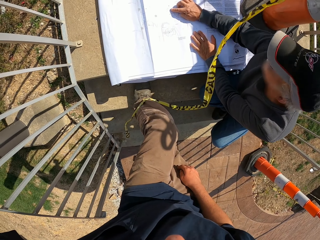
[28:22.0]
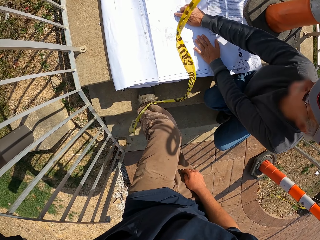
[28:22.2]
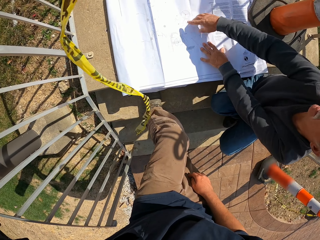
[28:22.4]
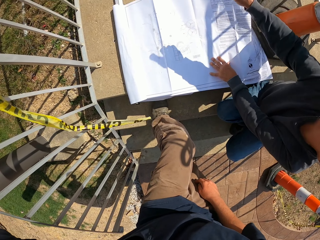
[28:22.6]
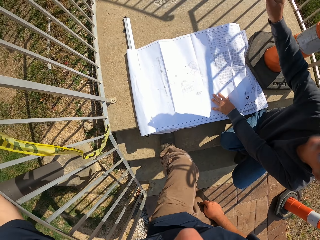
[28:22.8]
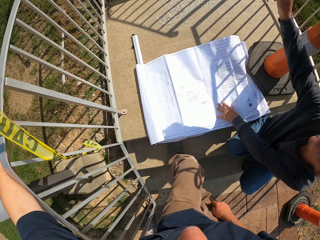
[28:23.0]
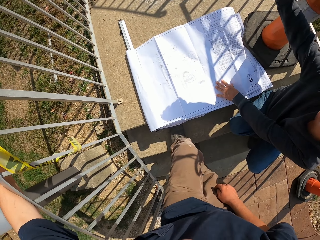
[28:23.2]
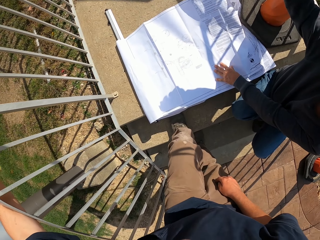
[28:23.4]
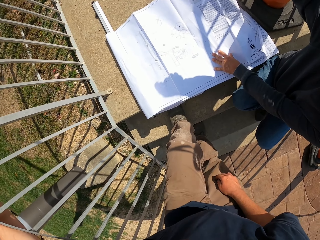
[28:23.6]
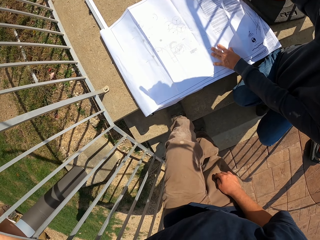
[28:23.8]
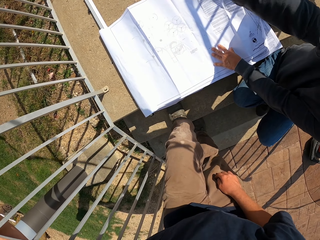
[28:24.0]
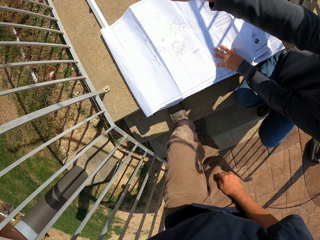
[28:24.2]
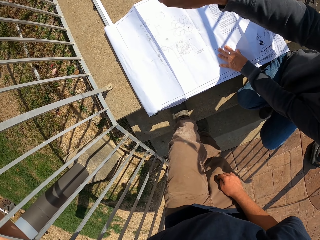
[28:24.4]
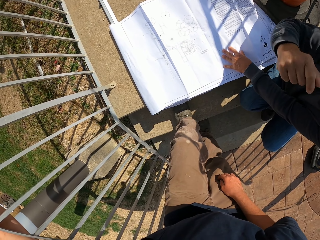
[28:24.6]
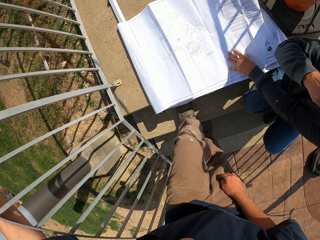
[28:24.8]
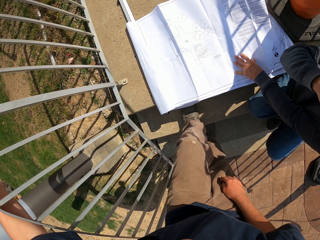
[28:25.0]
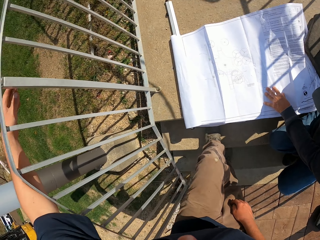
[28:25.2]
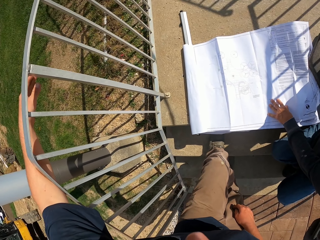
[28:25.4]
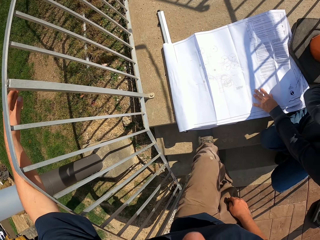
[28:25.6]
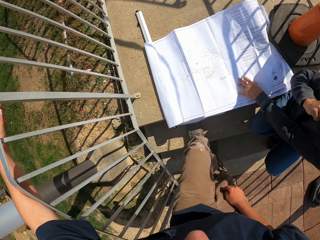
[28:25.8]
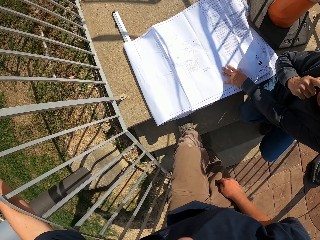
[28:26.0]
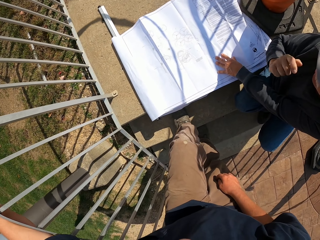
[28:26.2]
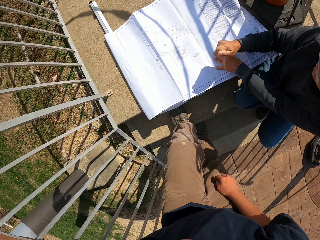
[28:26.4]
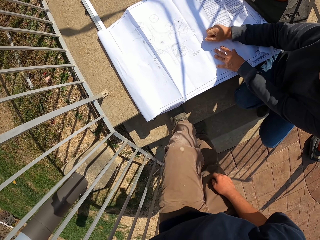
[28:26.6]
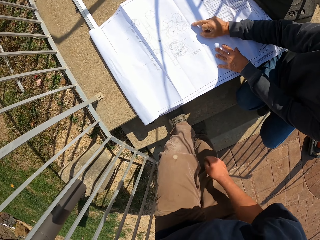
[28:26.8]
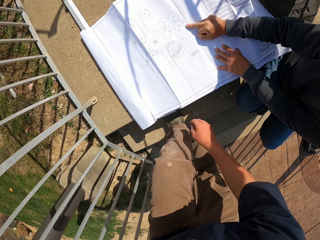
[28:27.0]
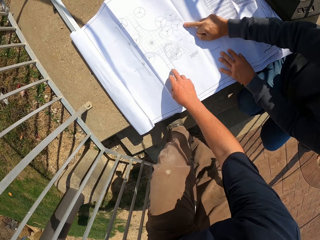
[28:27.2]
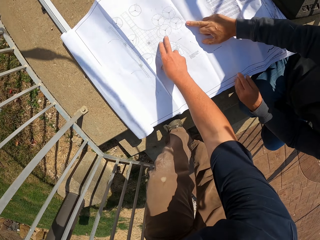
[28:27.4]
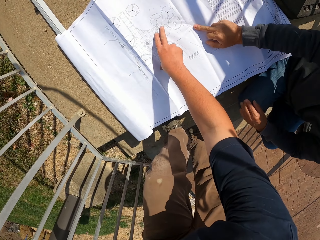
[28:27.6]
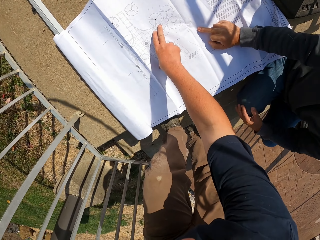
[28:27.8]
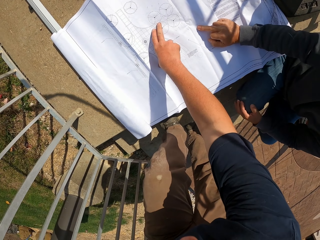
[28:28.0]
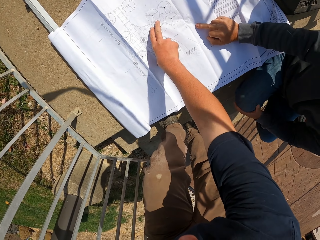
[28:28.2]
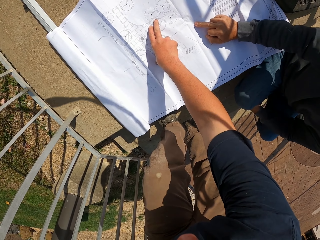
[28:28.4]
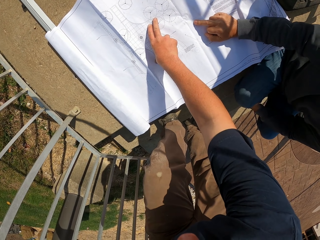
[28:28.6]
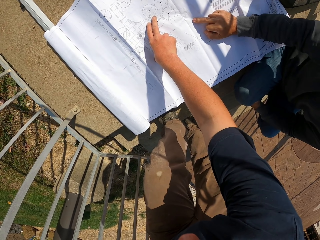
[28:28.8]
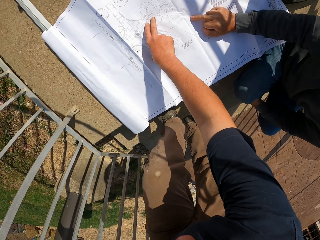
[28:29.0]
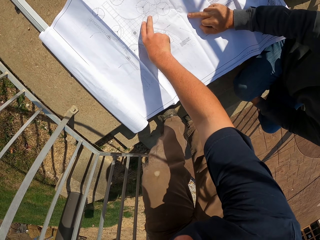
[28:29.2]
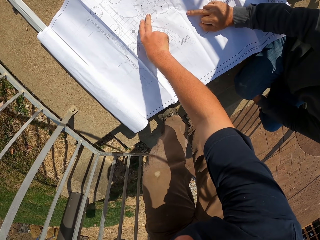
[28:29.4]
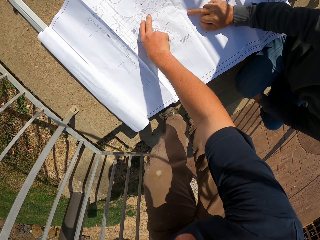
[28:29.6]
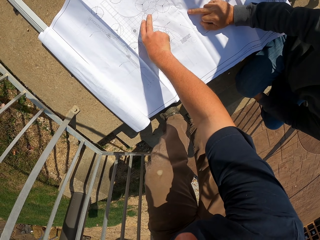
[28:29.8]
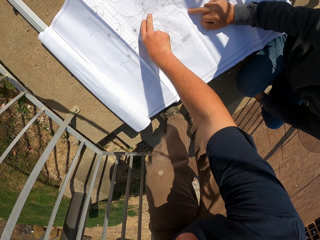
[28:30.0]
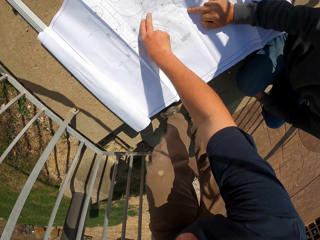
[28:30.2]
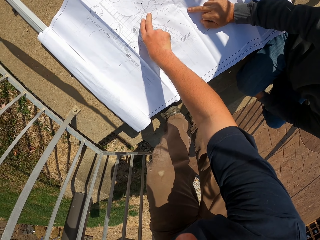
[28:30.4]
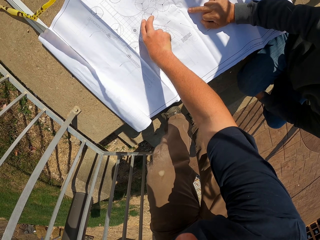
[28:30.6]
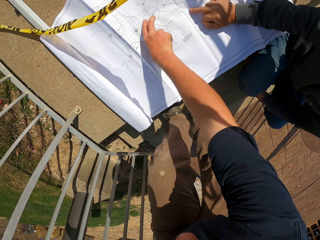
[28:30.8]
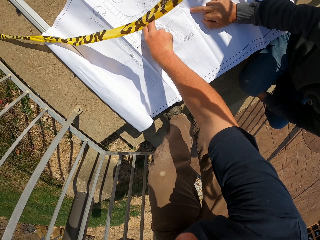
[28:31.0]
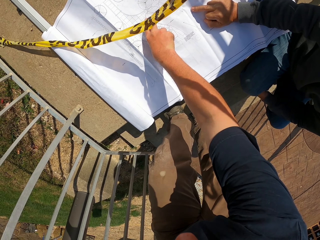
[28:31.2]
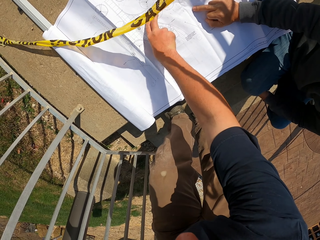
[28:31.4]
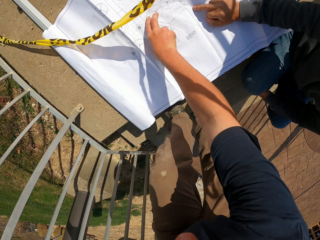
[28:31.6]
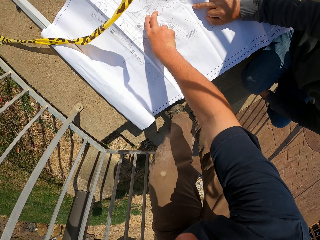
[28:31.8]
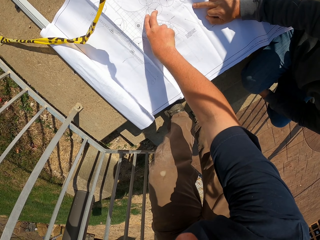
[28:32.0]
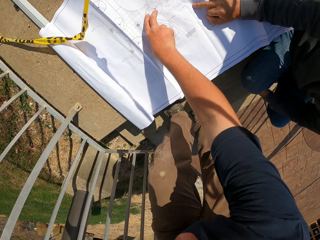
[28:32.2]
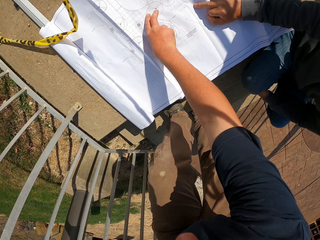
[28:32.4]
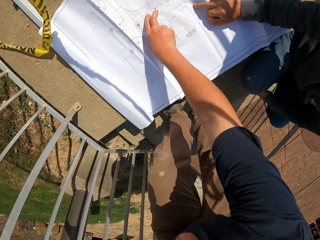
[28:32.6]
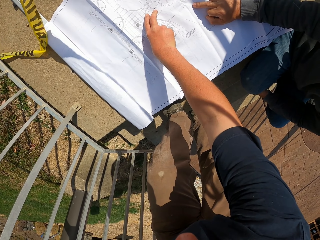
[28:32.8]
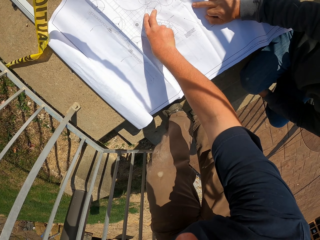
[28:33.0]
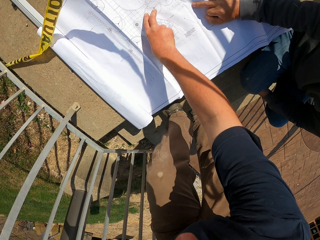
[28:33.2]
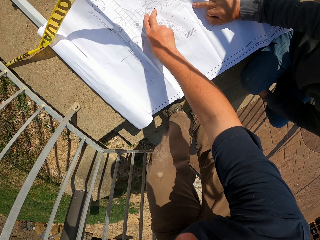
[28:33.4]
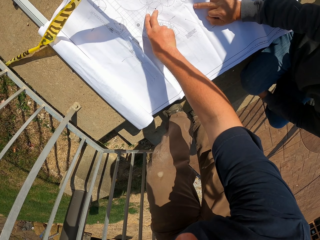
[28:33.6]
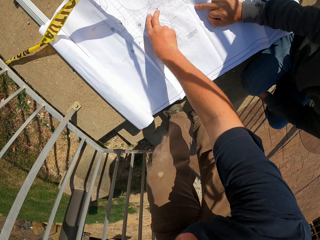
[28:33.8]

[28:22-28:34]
A man makes gestures by hand. The camera wearer looks at the construction plan or papers. They look around. They point at the construction plan. The man points to the papers.

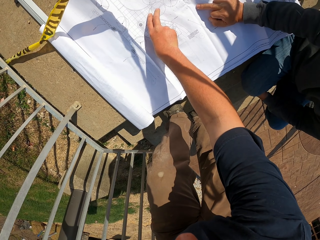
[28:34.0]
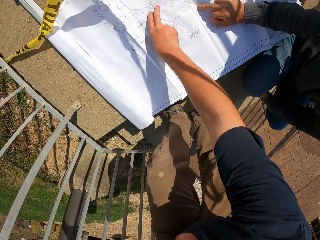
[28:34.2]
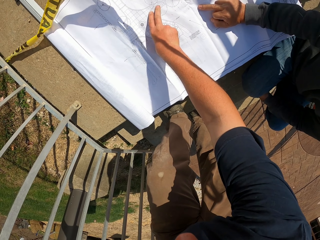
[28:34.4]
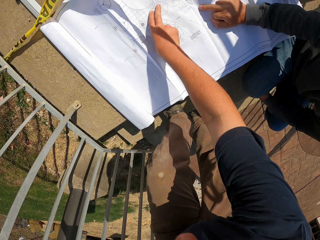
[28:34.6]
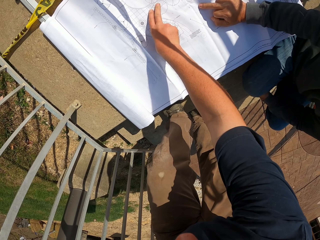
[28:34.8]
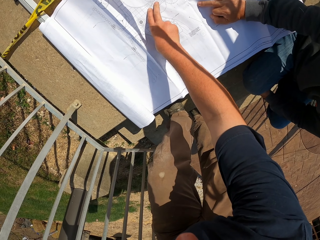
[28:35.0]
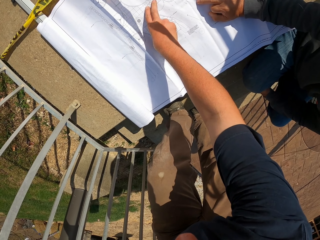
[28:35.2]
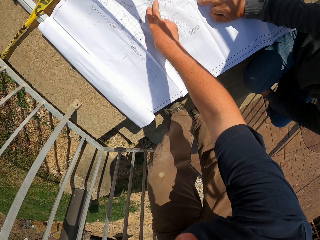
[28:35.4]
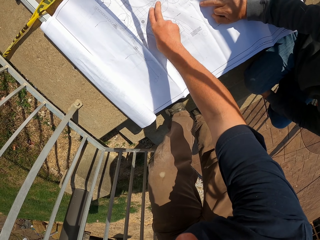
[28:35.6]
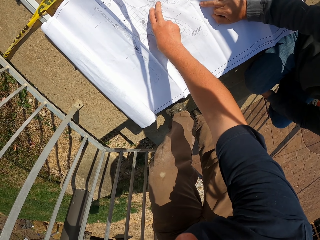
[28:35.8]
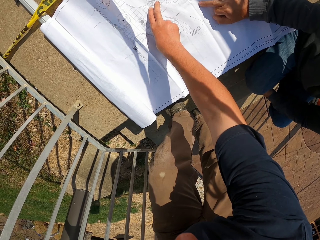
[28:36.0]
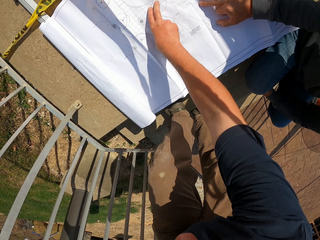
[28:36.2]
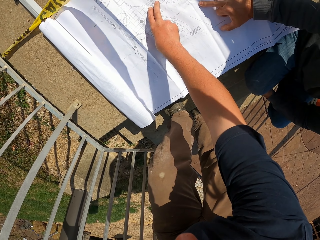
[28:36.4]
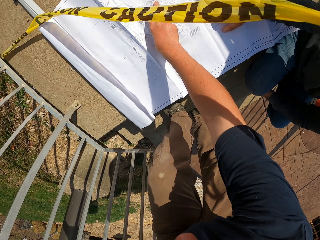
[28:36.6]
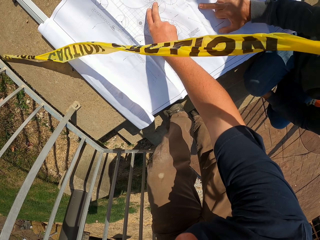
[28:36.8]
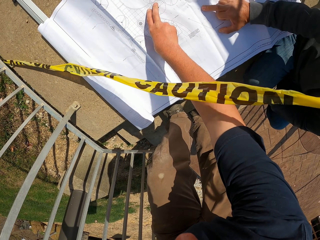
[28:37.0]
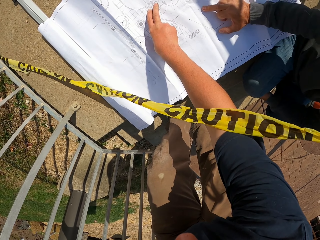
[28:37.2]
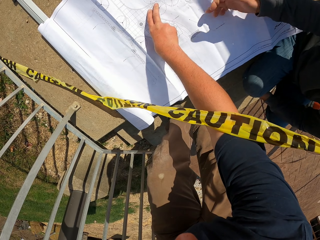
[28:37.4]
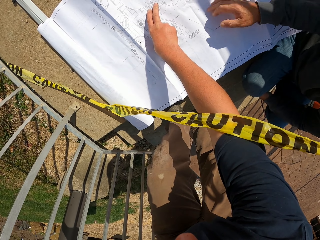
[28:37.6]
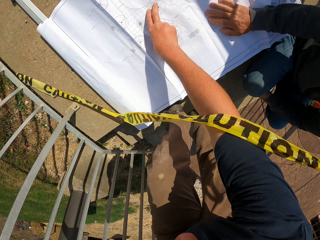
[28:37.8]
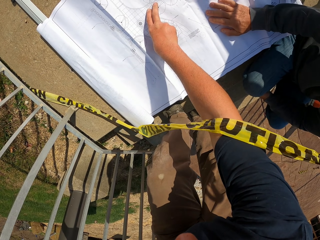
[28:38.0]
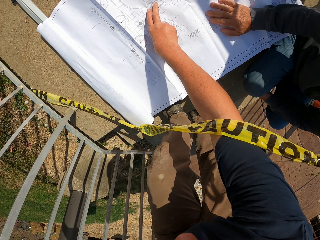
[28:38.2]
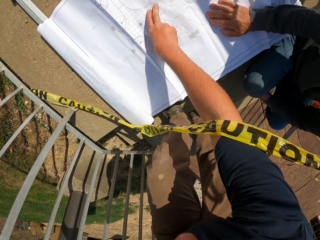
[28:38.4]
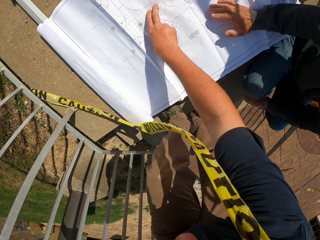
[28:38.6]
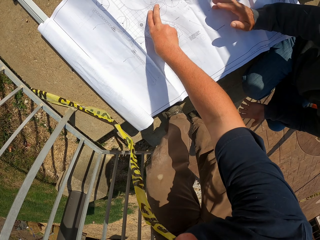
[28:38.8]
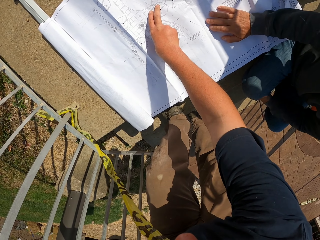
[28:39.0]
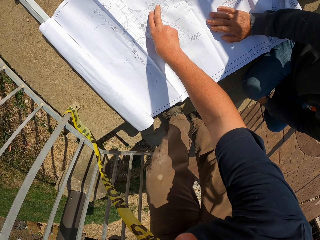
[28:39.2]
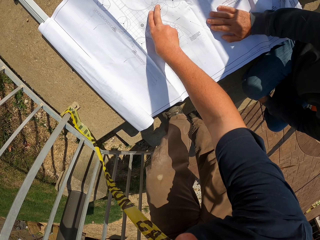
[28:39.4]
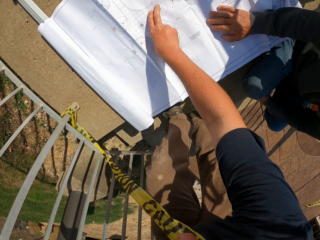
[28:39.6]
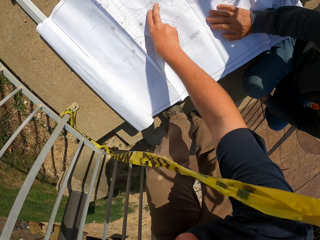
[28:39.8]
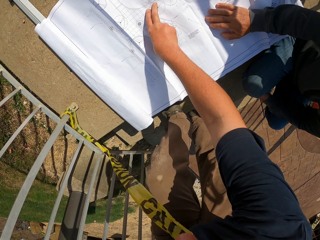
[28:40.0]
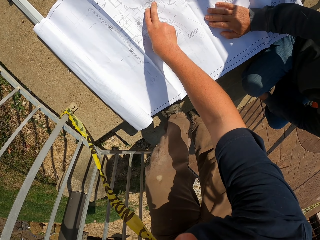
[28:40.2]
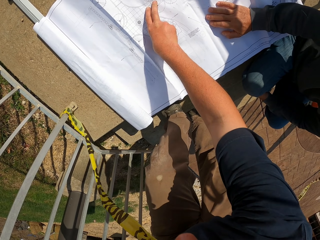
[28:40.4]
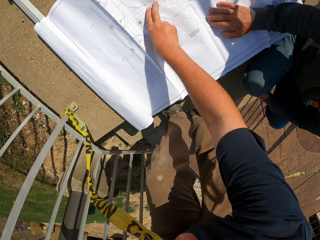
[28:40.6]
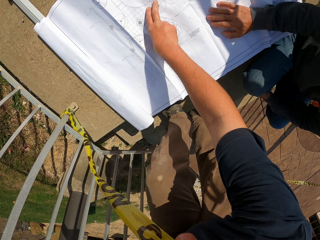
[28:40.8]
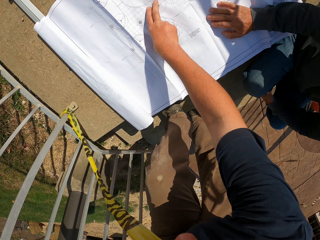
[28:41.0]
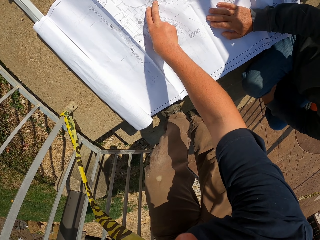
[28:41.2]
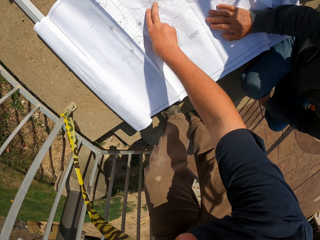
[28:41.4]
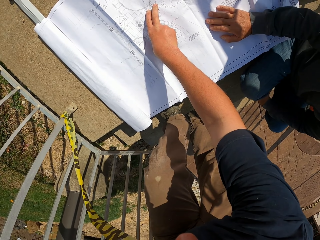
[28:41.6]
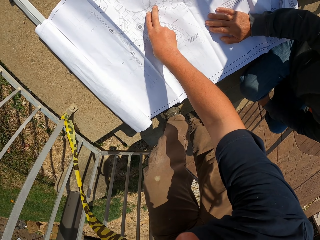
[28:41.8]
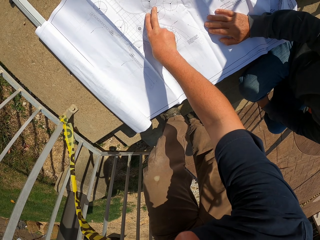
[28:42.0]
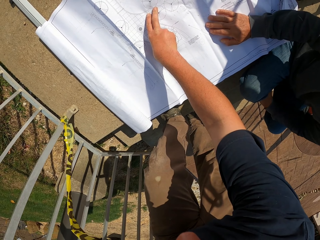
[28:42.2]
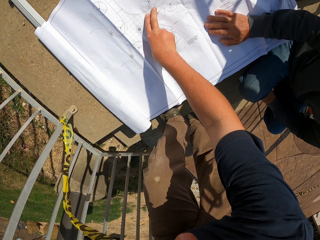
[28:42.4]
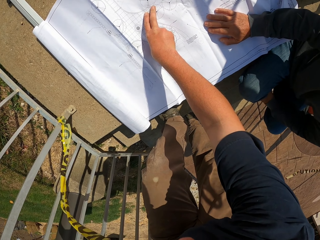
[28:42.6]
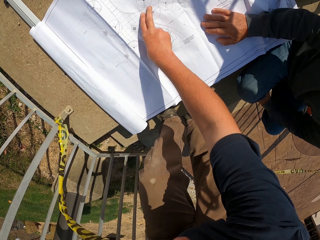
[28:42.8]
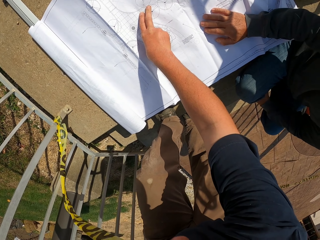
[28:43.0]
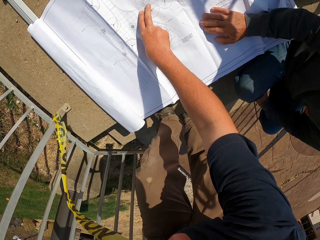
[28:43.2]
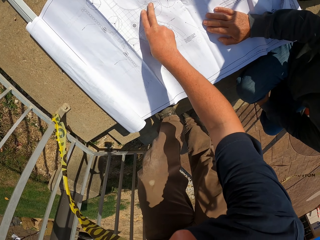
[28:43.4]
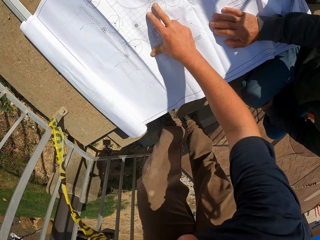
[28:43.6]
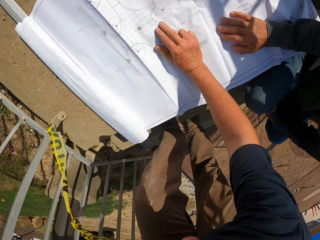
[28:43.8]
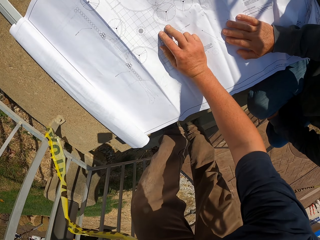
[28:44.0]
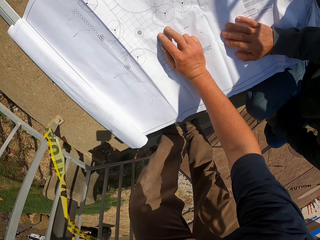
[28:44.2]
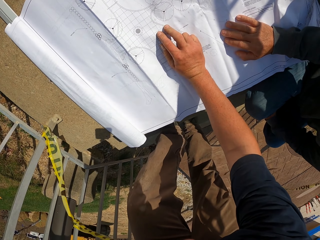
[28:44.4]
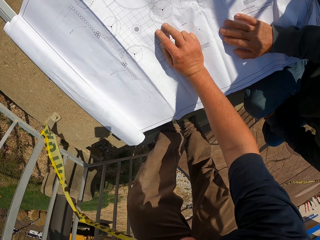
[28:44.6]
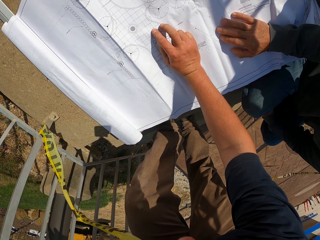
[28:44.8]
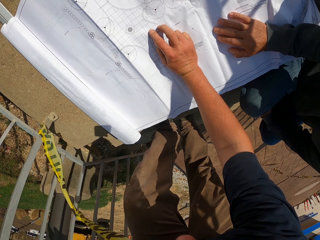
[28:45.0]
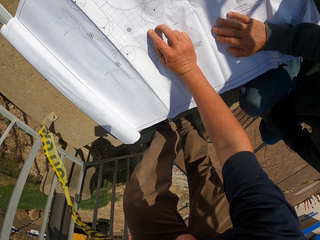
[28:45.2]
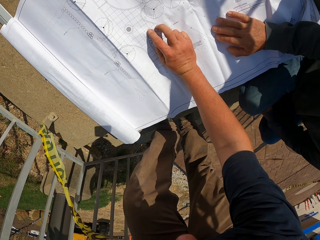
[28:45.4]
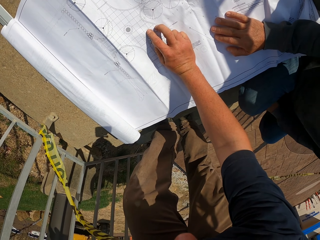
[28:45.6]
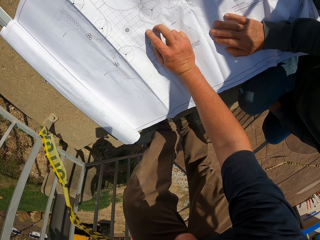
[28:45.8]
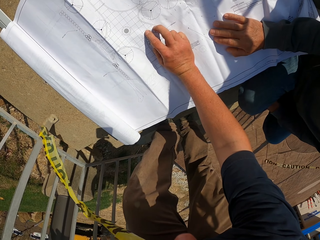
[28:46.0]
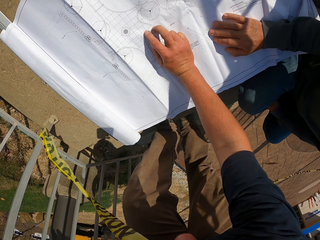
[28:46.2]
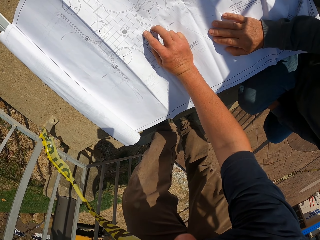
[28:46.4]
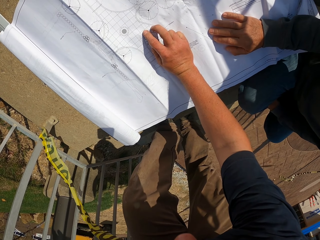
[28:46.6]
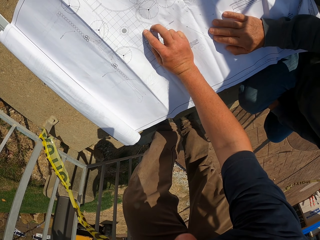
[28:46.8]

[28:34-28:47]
The camera wearer moves hands on the papers. A man holds the papers.
